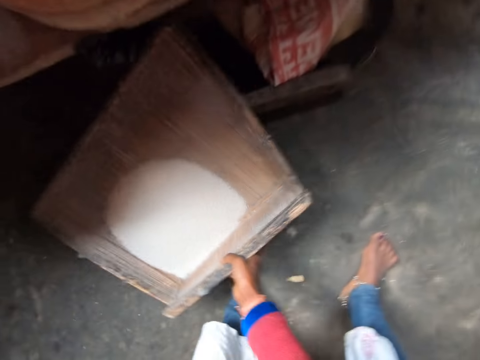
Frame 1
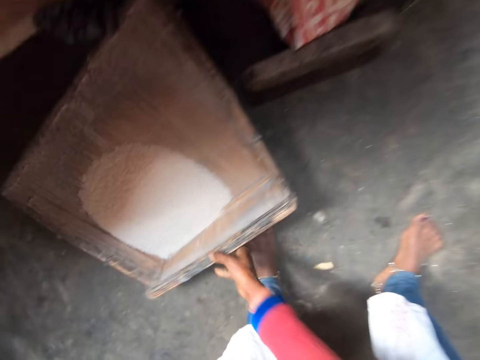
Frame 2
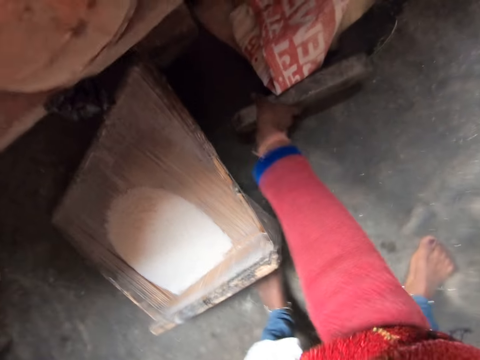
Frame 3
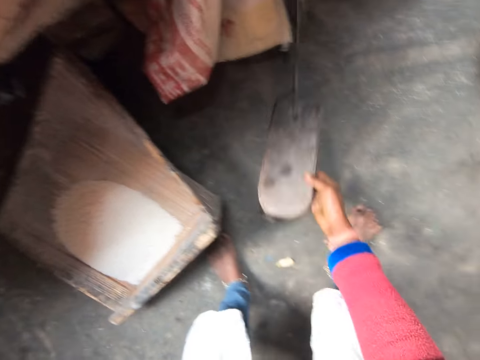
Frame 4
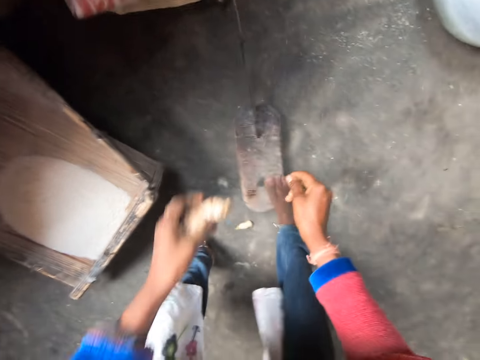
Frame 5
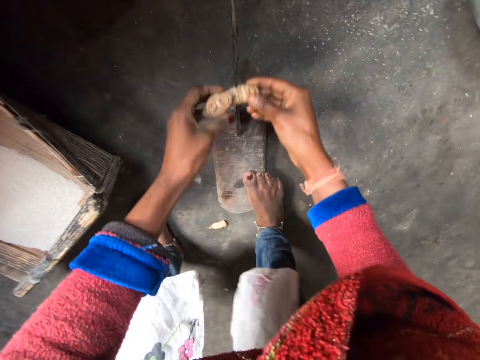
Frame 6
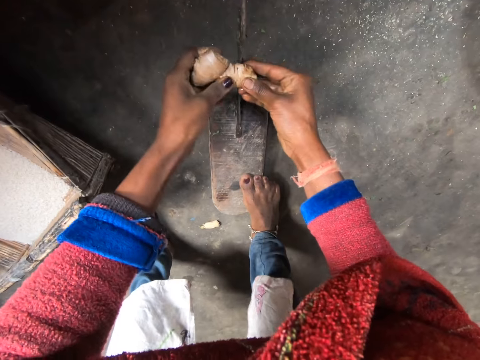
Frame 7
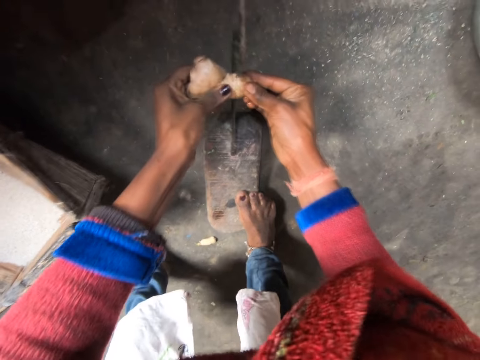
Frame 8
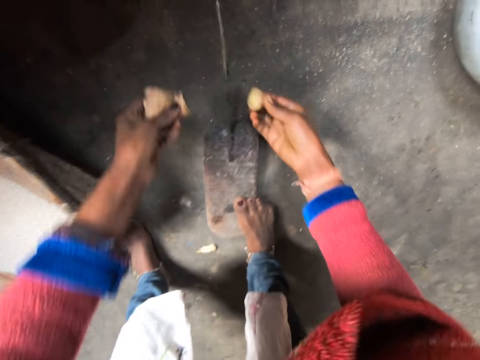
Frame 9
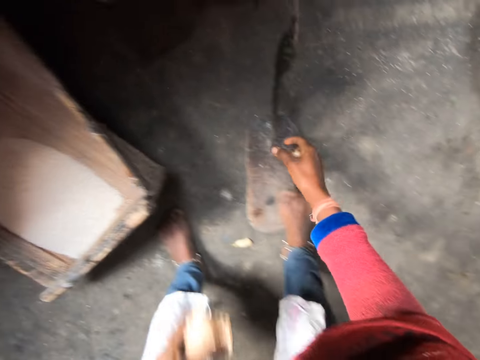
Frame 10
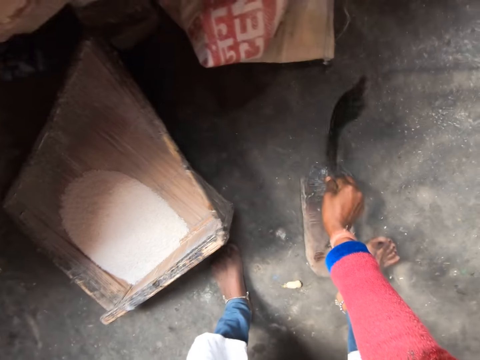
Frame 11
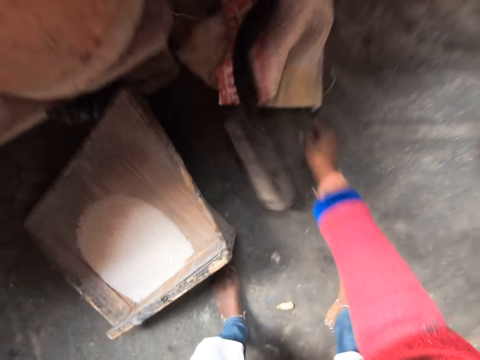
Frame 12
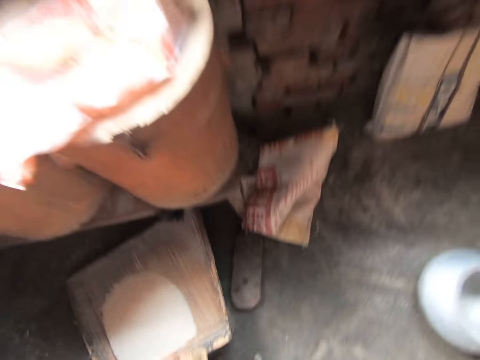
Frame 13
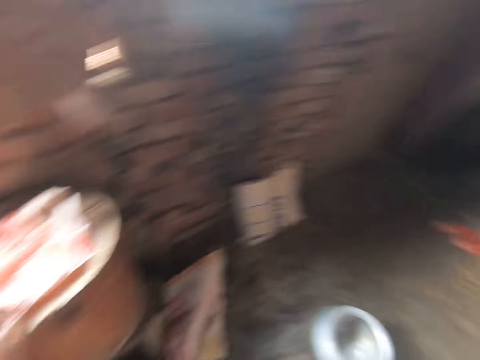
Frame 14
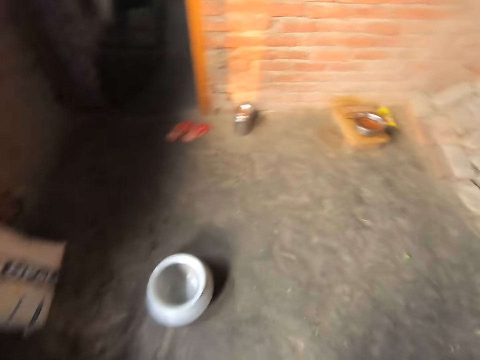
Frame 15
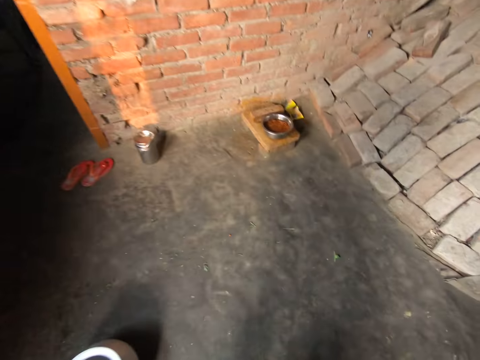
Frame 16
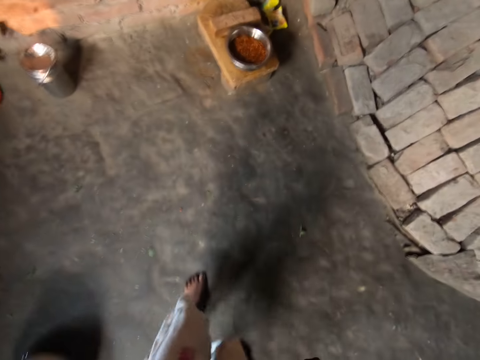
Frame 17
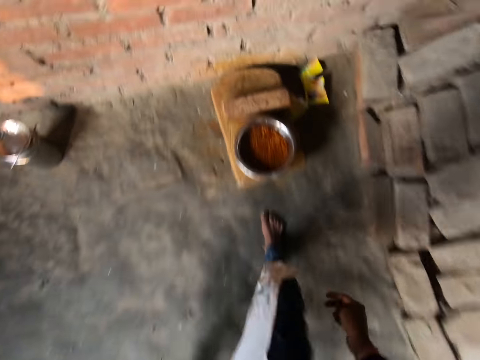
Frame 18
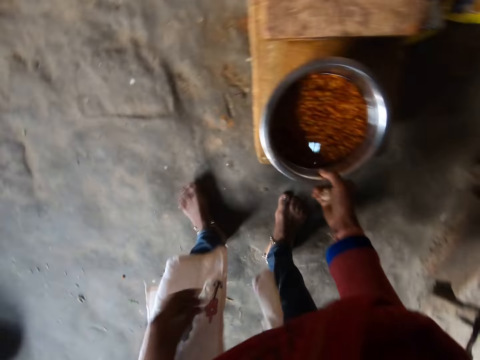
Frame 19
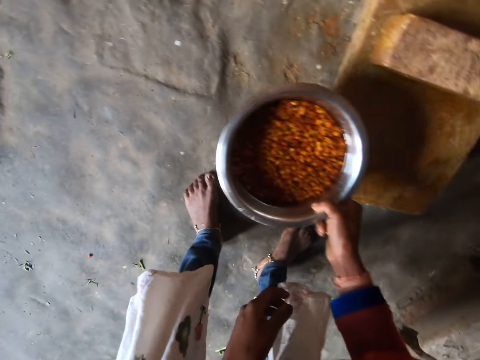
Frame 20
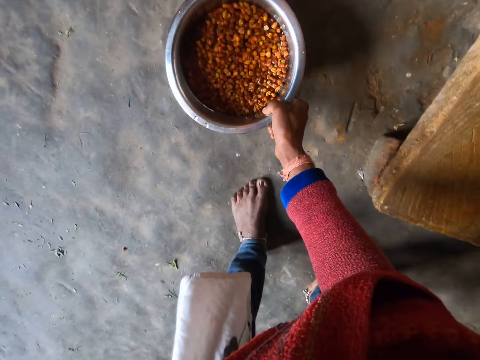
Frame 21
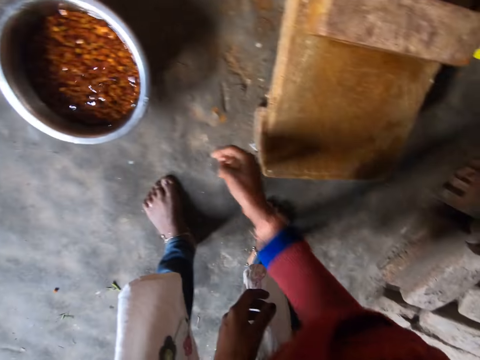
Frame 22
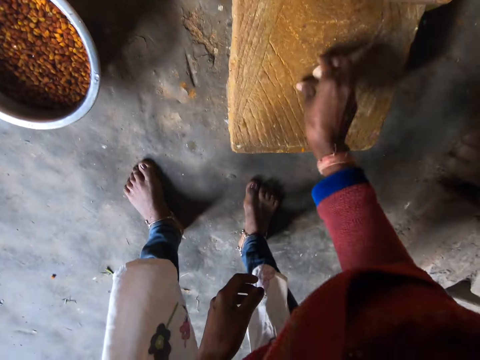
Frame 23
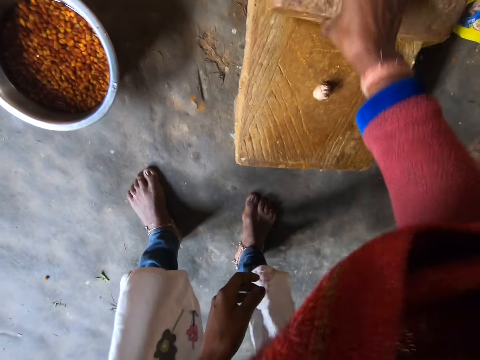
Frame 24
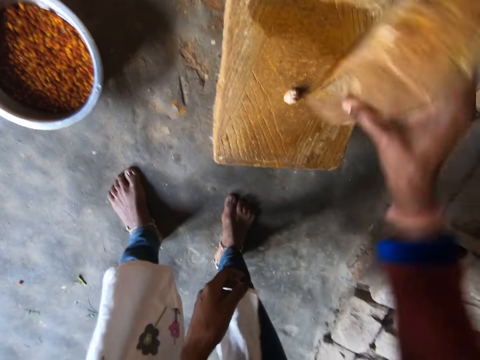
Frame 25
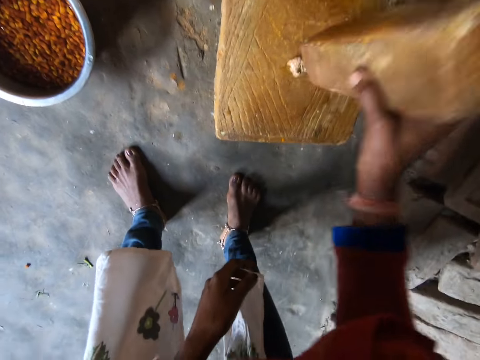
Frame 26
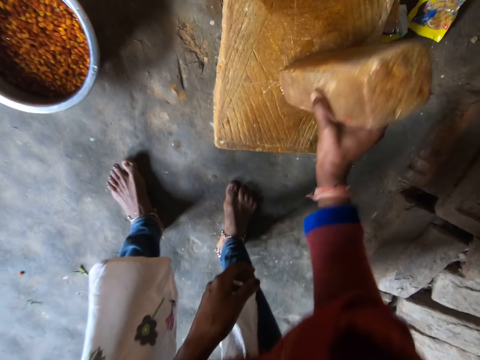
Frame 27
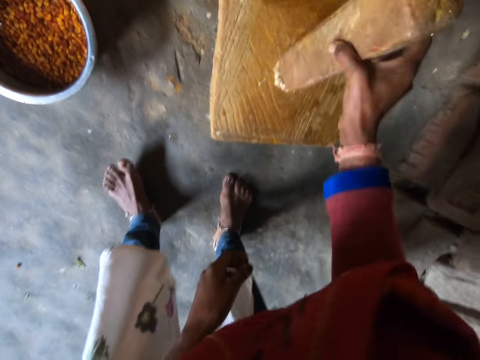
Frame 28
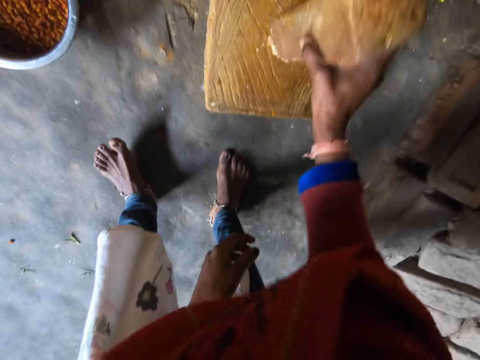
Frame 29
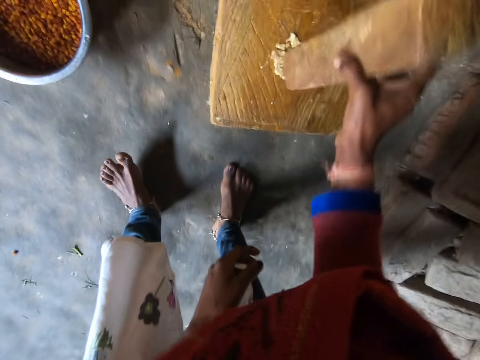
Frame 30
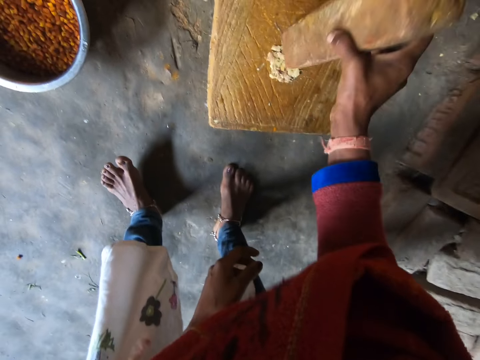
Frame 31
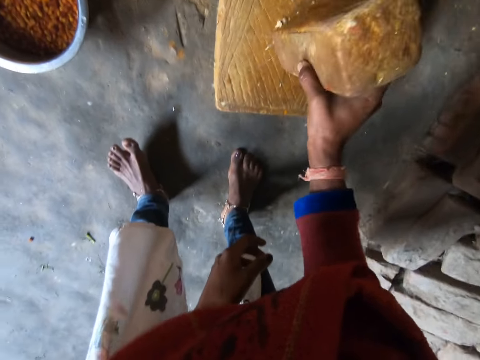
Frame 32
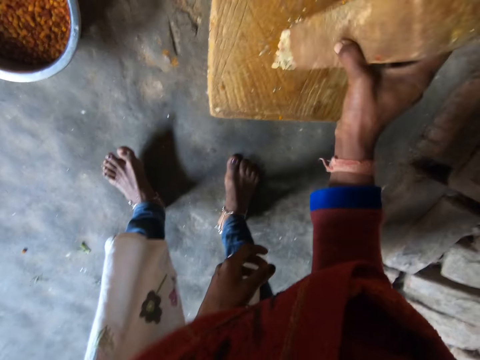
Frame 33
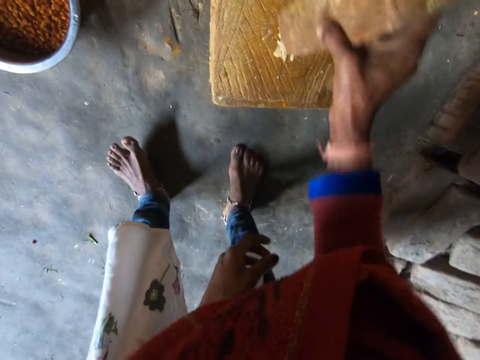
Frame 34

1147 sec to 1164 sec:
The camera wearer moves the wooden tray on the floor. They take a mounted blade or cutter. They cut the ginger on the blade. They move the mounted blade and drop the cutter on the floor. They walk around. They take a bowl on a stool. They drop the bowl on the floor. They drop a piece of ginger on the wooden stool. They pick up a wooden pestle. They pound the ginger with the pestle.

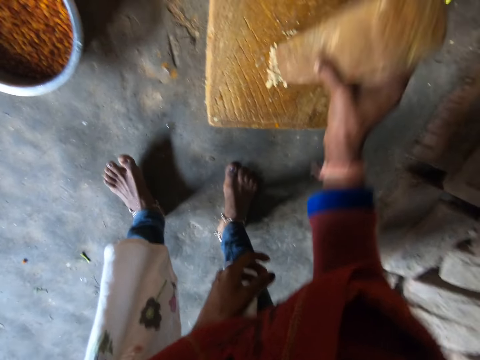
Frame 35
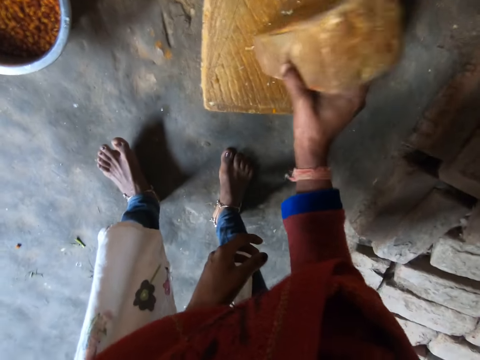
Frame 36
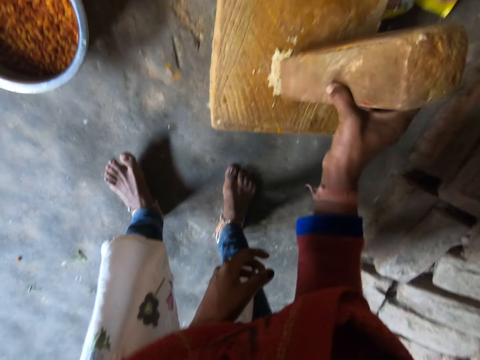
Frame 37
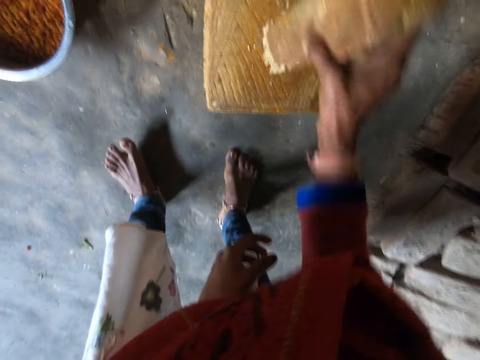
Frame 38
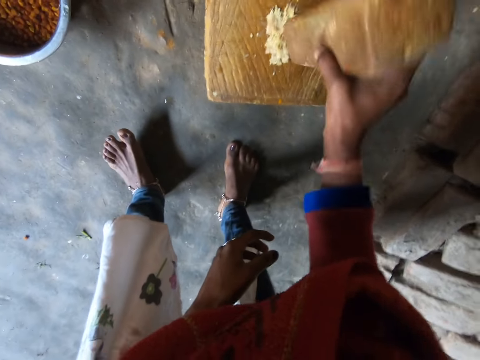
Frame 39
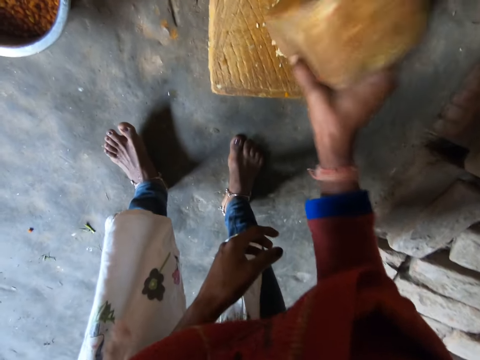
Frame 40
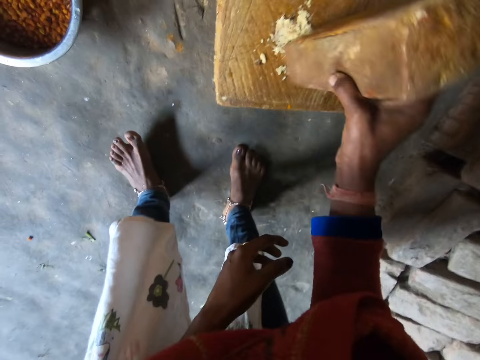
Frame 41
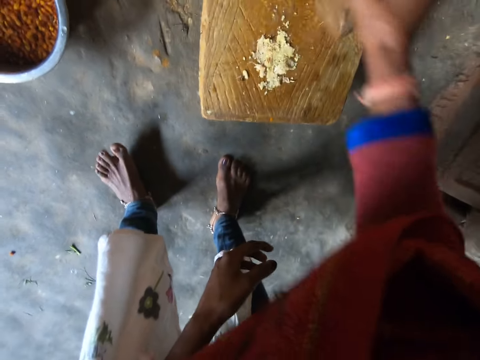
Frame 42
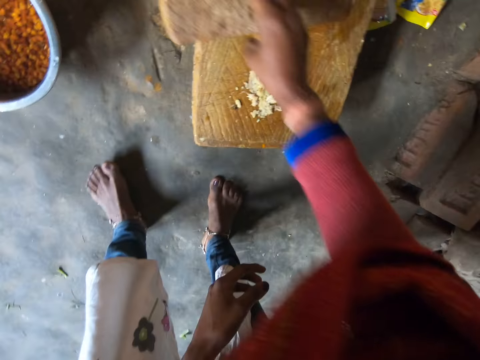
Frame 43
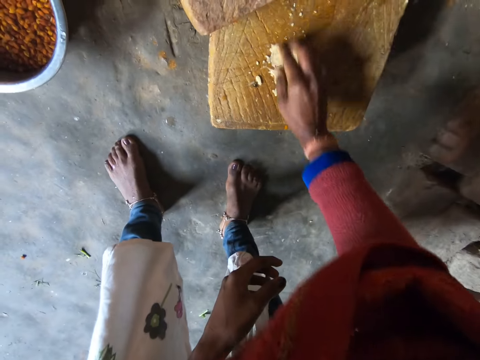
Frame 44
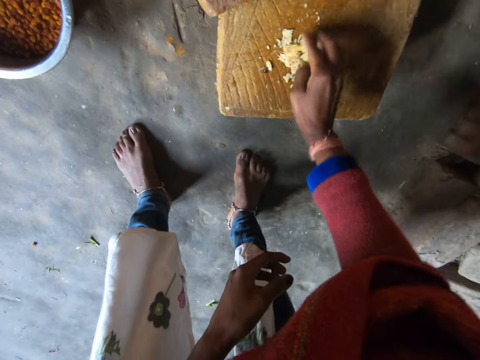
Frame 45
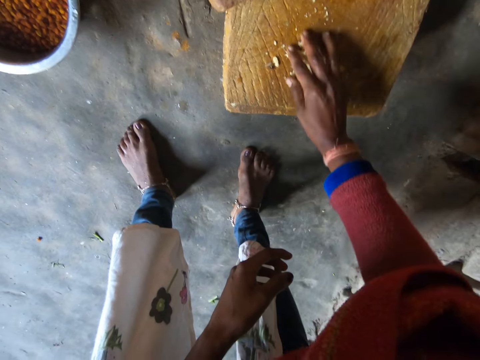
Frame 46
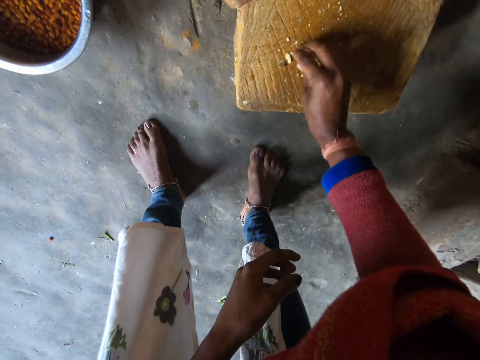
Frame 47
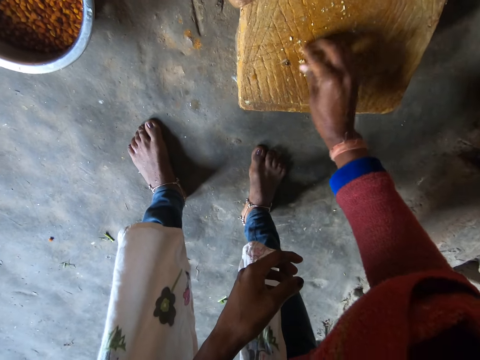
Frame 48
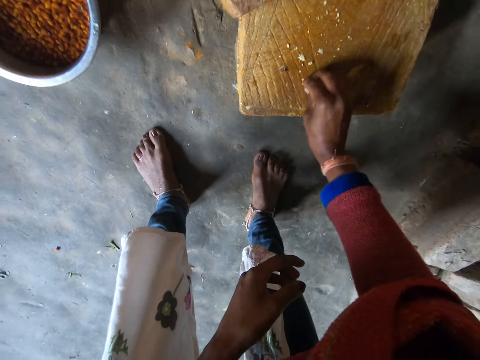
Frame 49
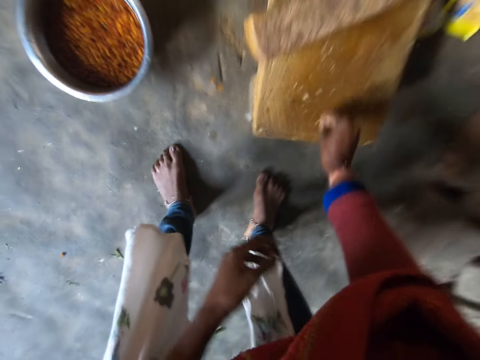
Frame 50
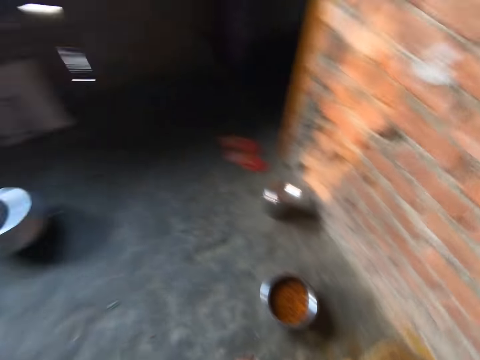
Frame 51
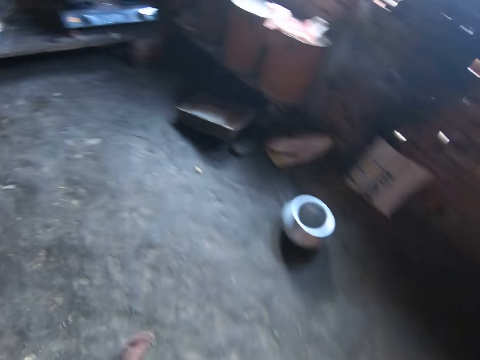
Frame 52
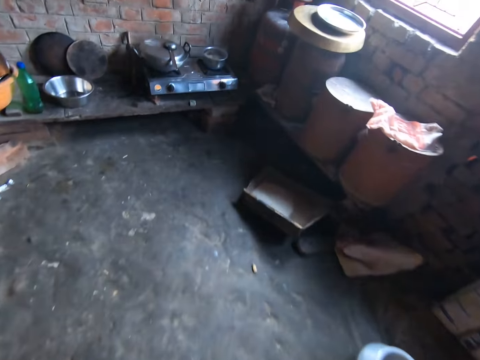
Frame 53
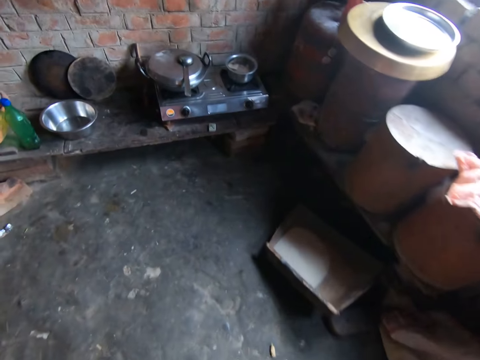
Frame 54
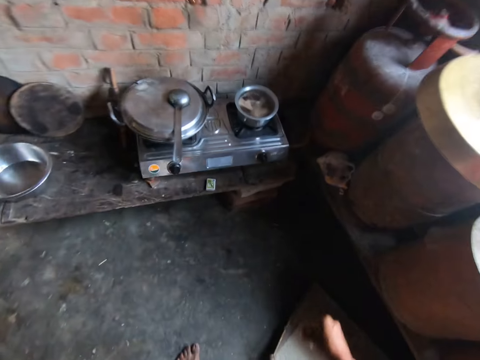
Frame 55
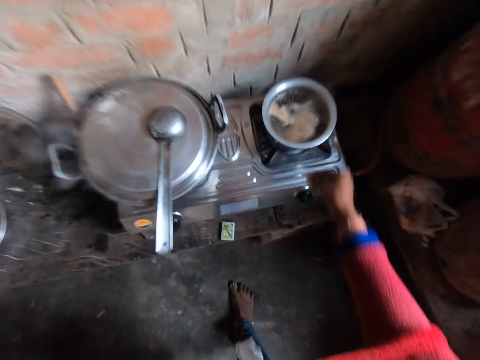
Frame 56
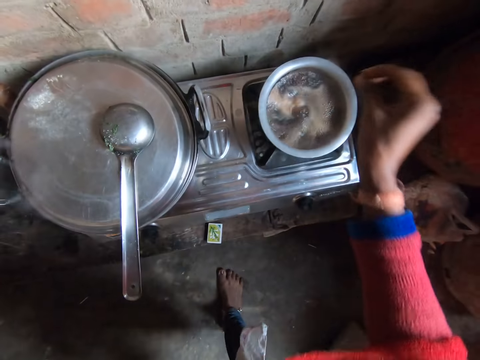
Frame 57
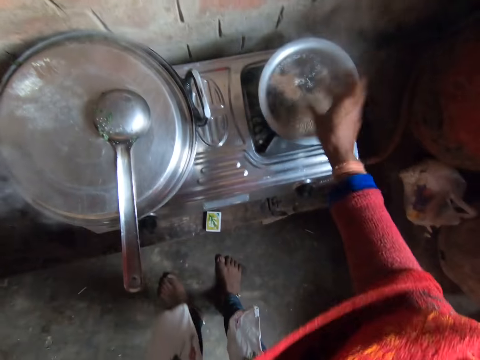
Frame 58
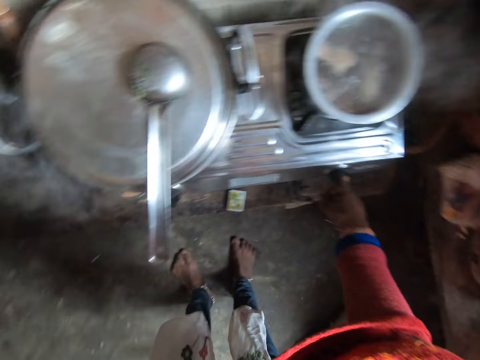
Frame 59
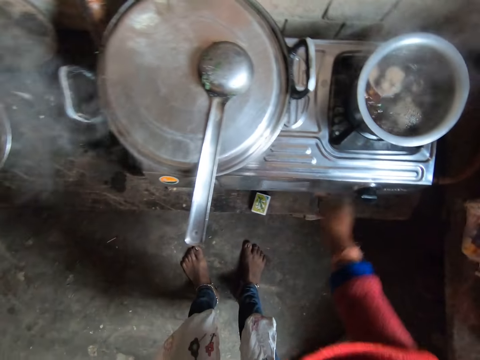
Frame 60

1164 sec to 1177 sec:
The camera wearer drops the pestle on the stool. They pack up the ginger powder from the stool. They walk around. They pour the ginger powder into a cooking pot. They turn off the cooker. They adjust the cooker.
